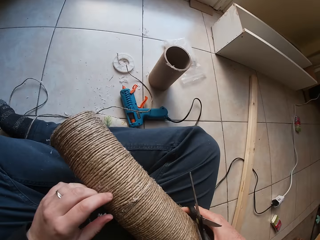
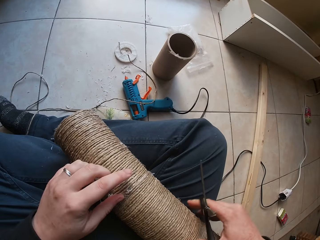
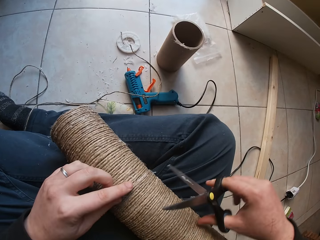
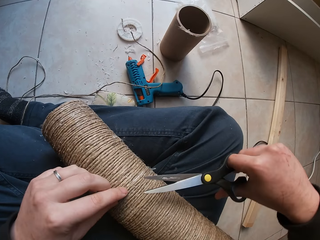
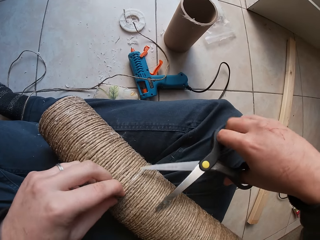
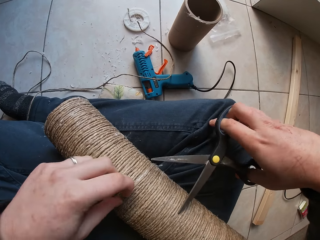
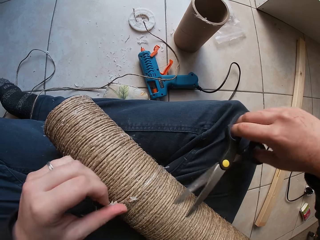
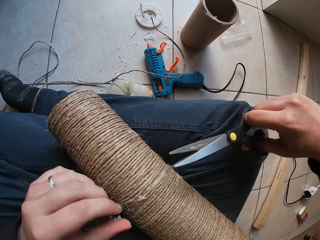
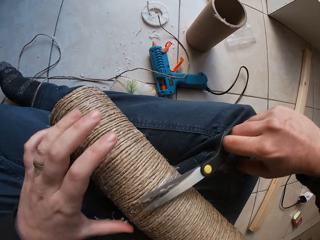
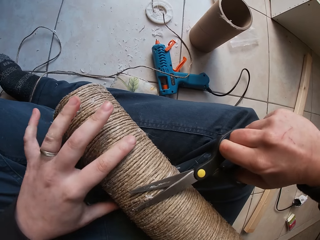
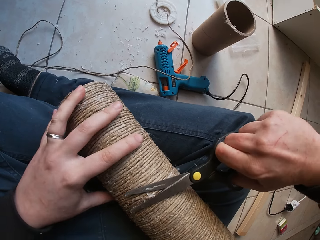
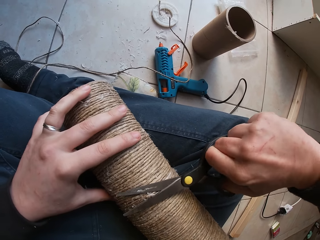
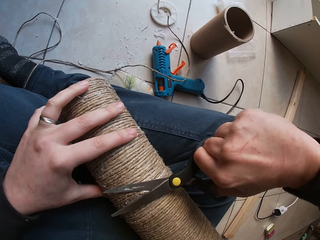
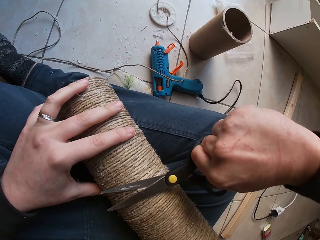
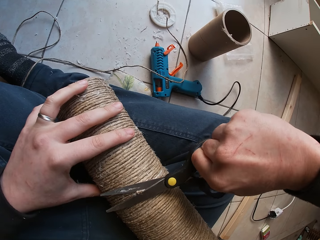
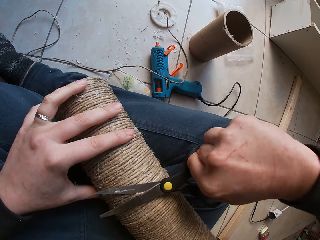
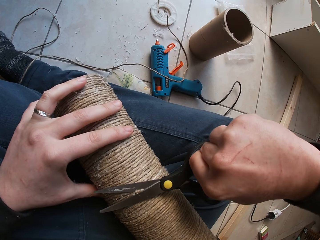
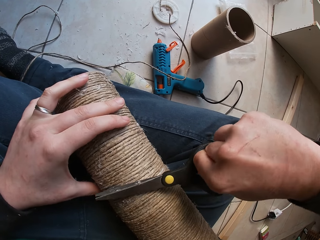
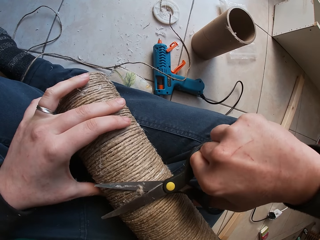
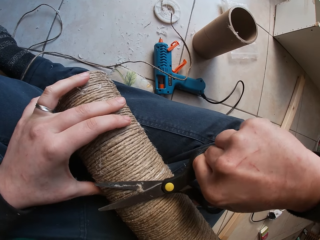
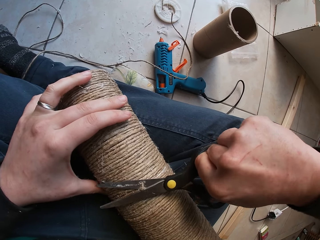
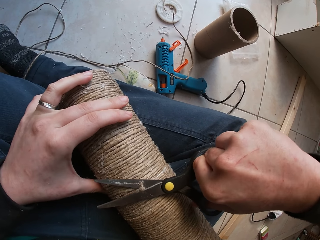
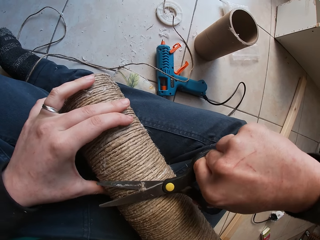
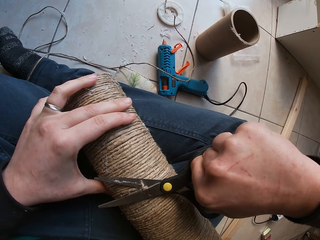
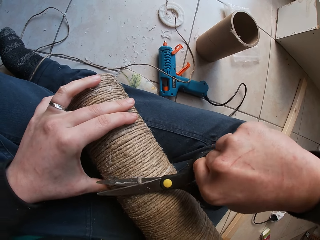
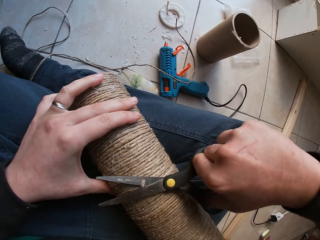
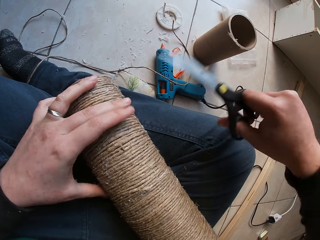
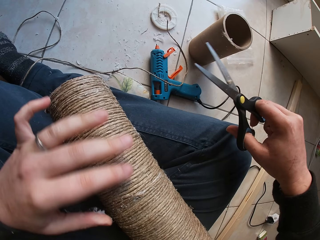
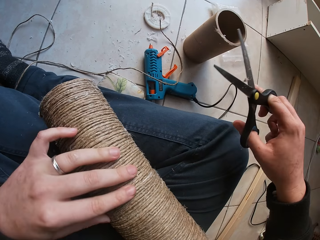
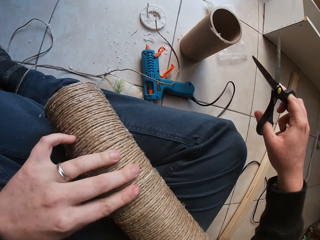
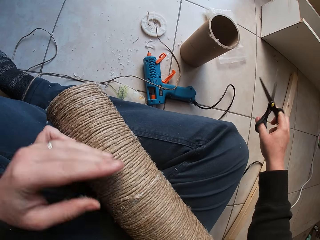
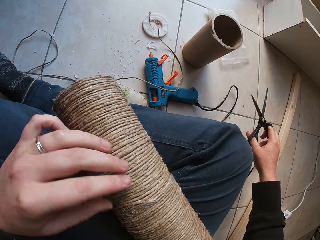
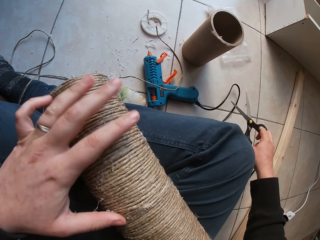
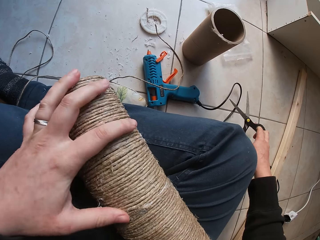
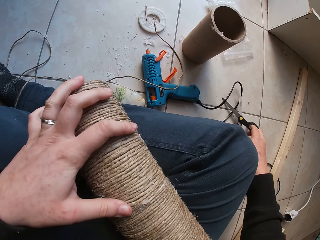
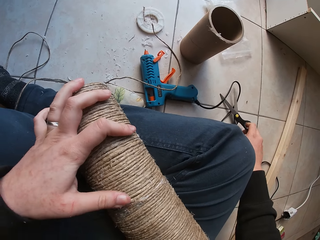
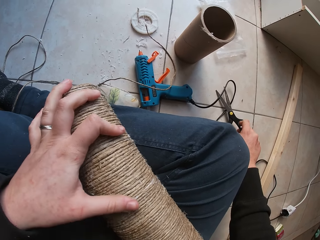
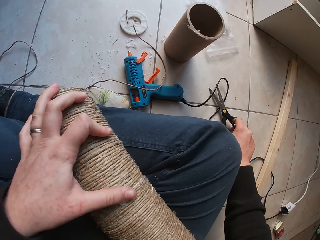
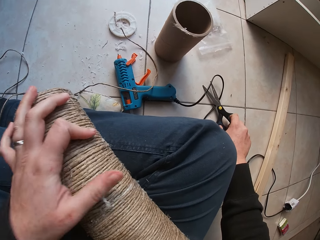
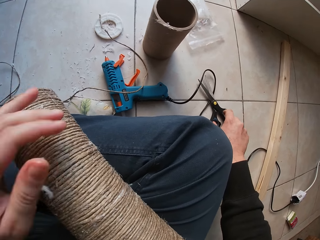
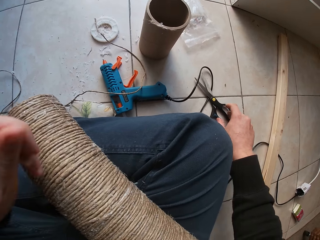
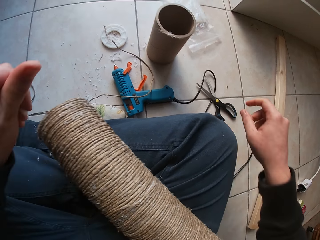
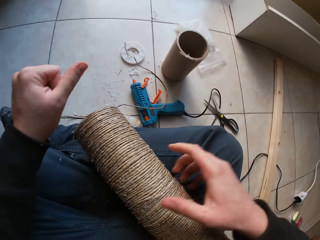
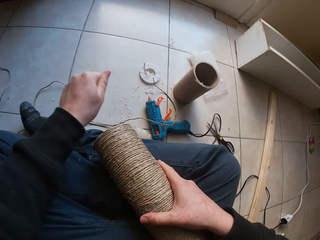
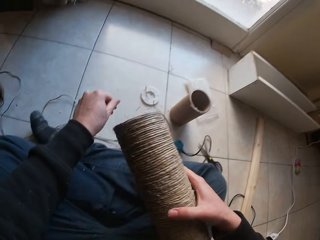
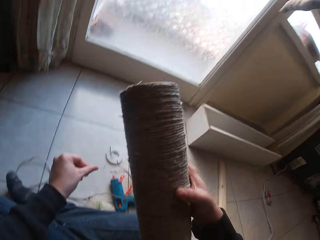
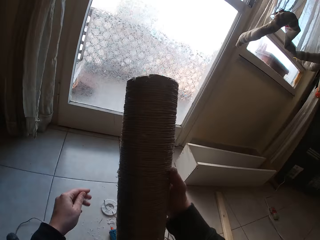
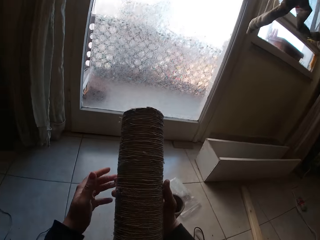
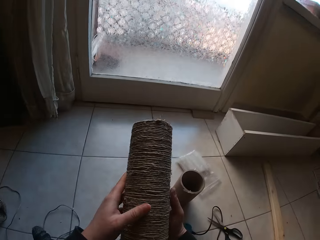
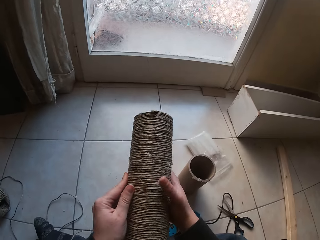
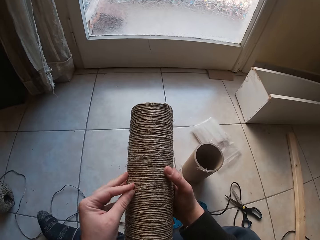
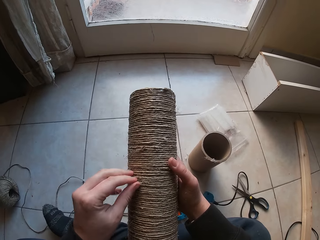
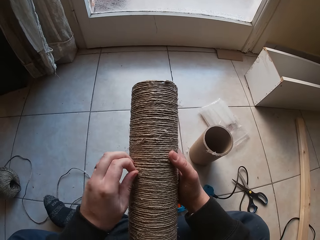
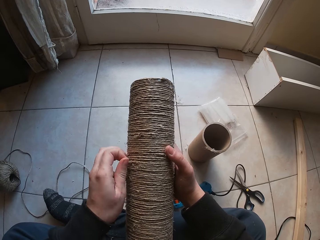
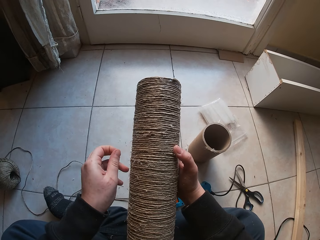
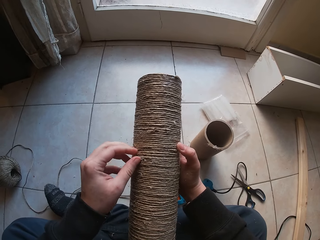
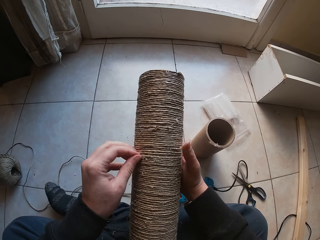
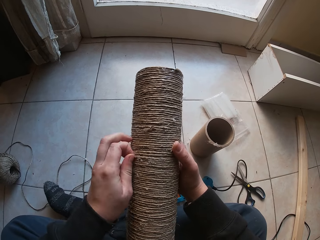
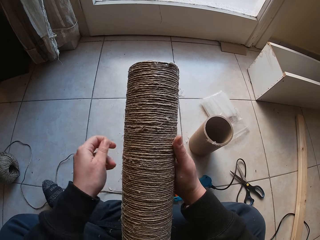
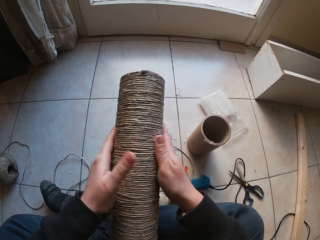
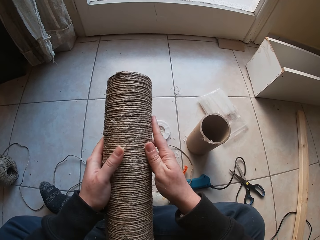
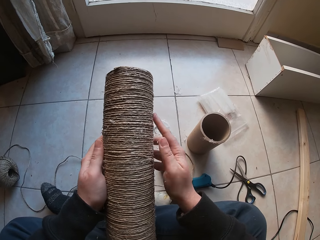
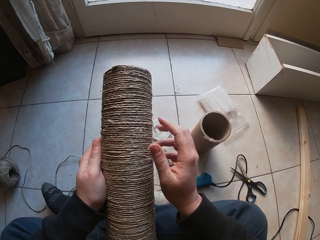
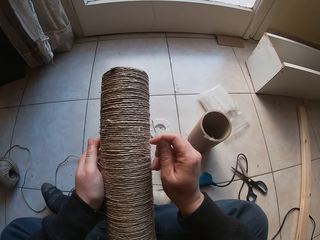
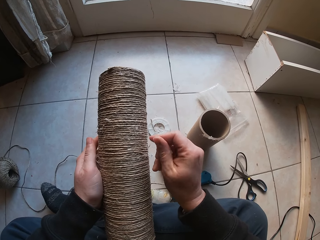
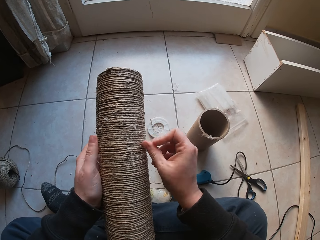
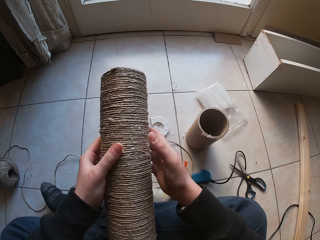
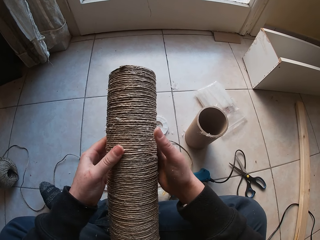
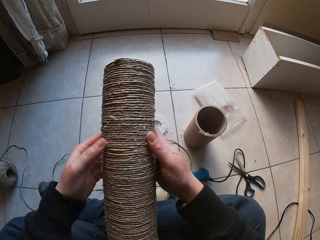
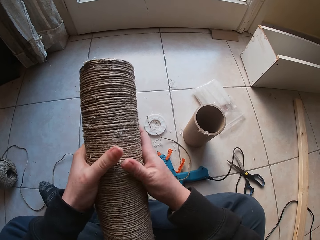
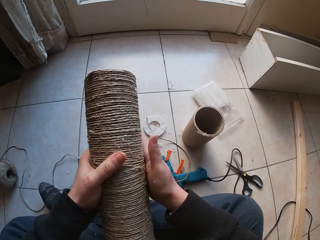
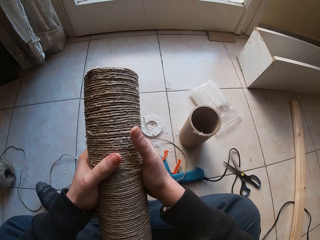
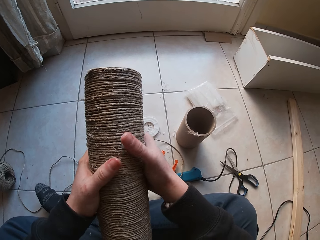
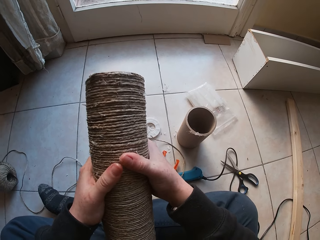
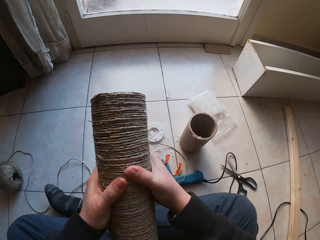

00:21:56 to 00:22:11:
The camera wearer places the cardboard tubes or roll tube on his legs with his right hand. He smoothens the rope or twine with the pair of scissors. He holds the cardboard tubes with his left hand. He cuts a strand of twine with the scissors in his right hand. He touches the rope on the roll tube. He places the scissors on the floor with his right hand. He brushes the surface of the twine with his left hand. He picks the cardboard tubes from his legs with his right hand. He cleans the surface of the twine with his hands. He touches the rope on the roll tube.

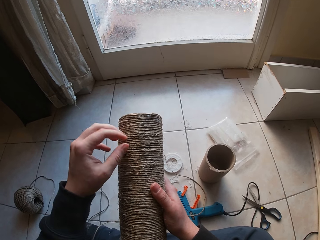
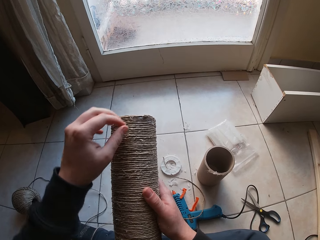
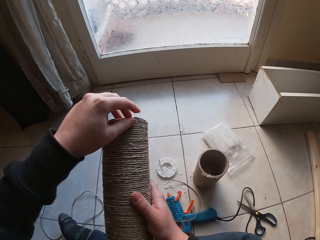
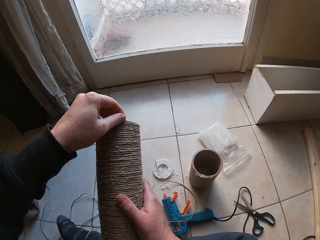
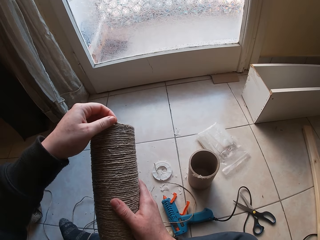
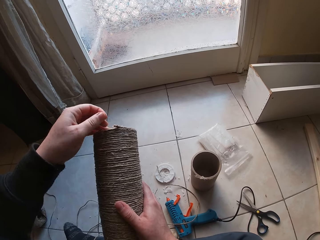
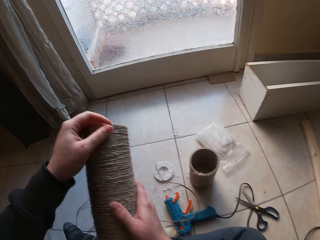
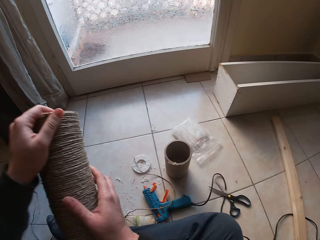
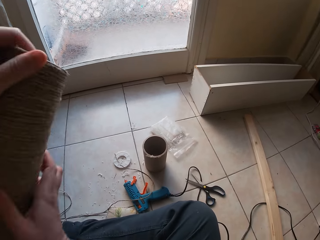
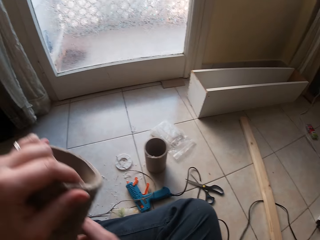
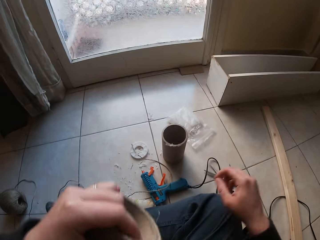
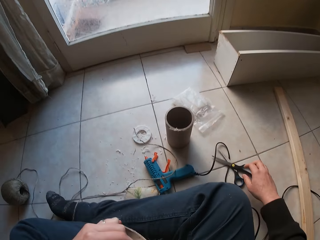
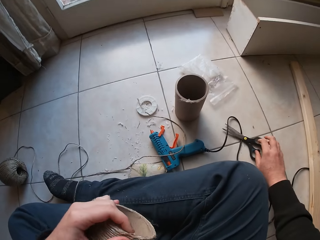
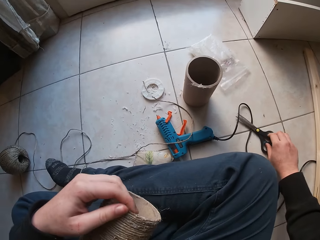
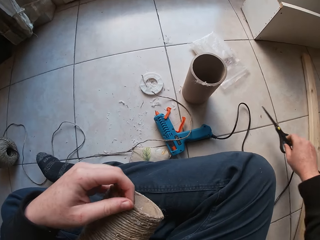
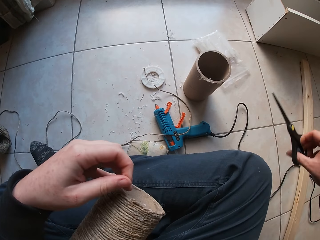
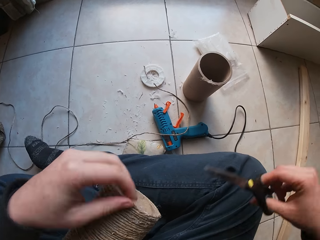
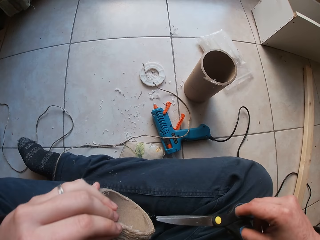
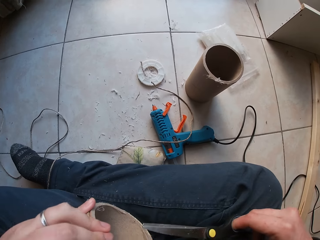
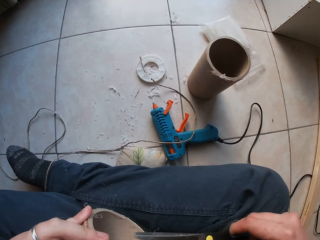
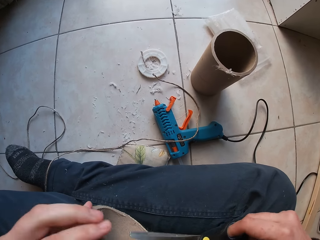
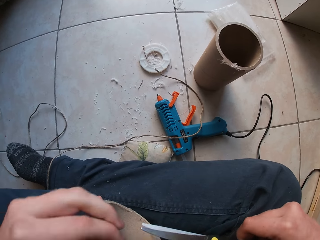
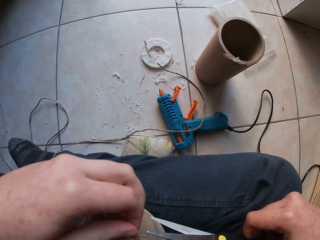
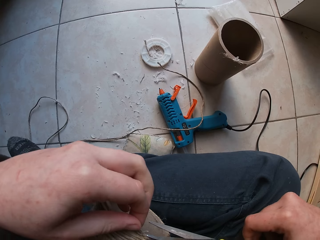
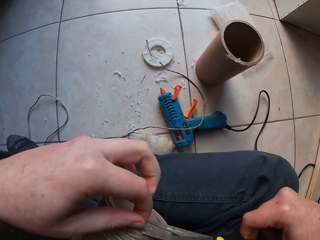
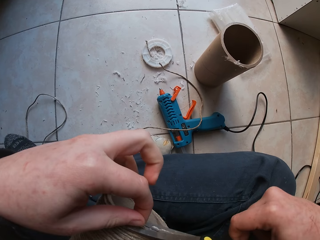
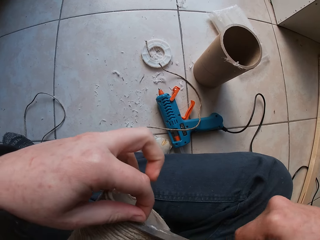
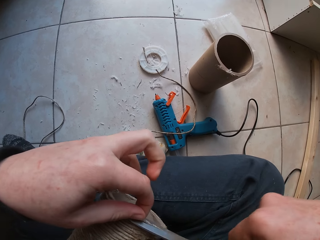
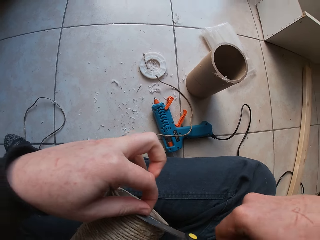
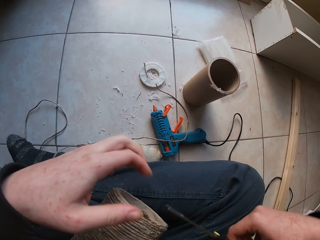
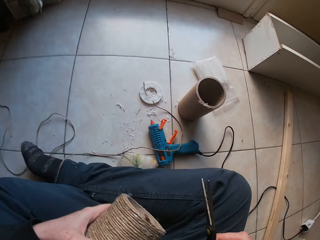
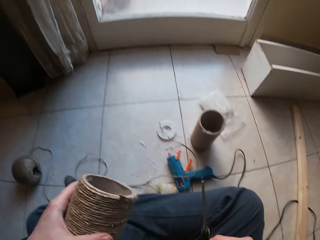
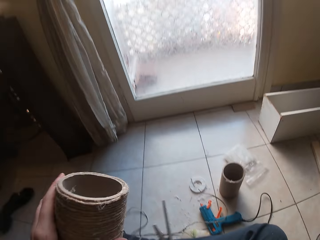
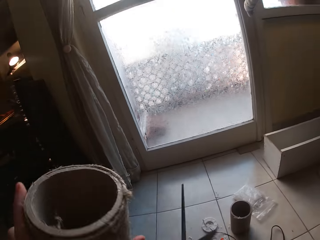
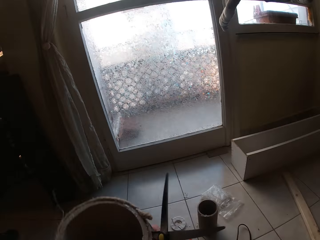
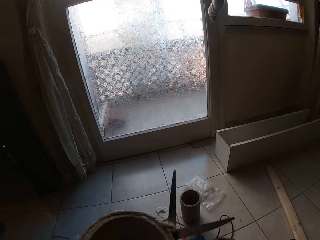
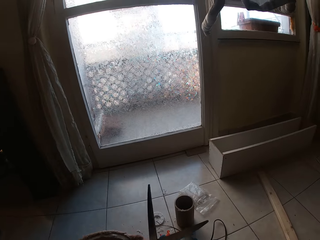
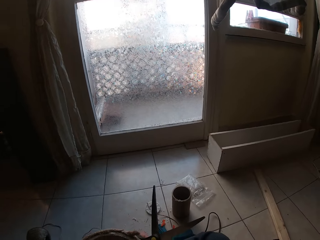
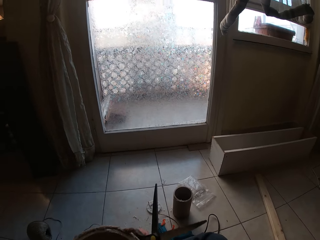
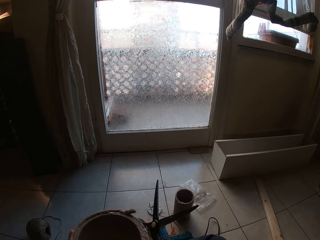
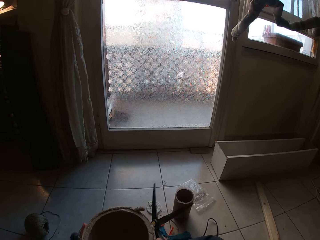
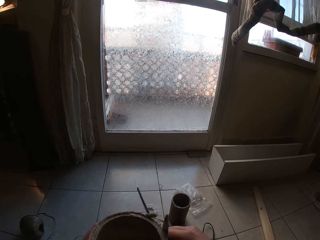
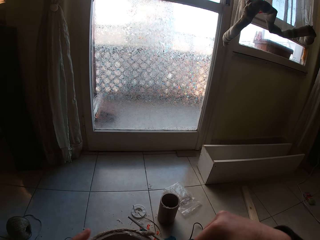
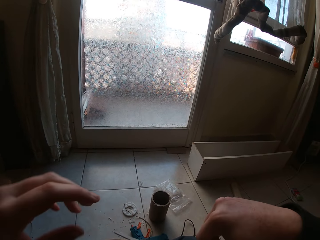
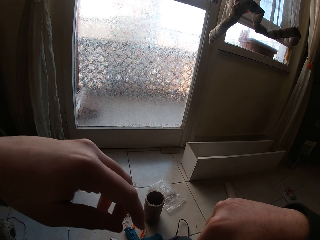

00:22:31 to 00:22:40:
The camera wearer adjusts the roll tube. He places the cardboard tubes on his legs with his left hand. He picks up the scissors from the ground with his right hand. He smoothens the rope with the pair of scissors. He holds a strand of twine with his left hand. He cuts the strand of twine with the scissors in his right hand. He picks the cardboard tubes from his legs with his left hand. He adjusts the roll tube.
